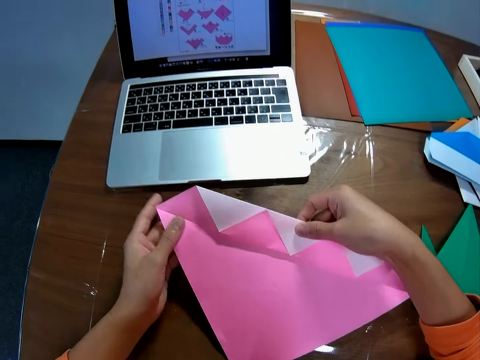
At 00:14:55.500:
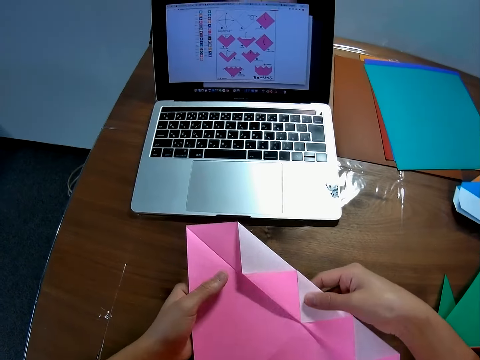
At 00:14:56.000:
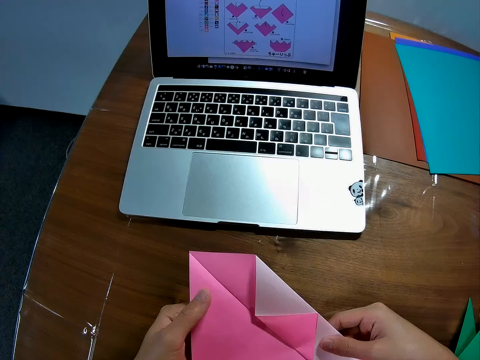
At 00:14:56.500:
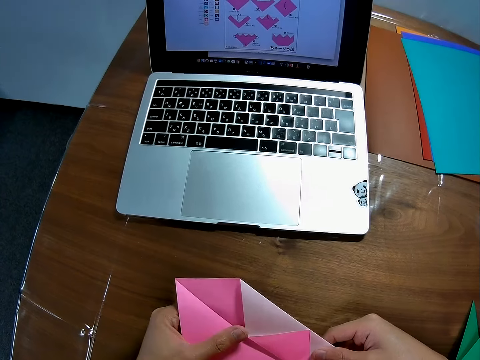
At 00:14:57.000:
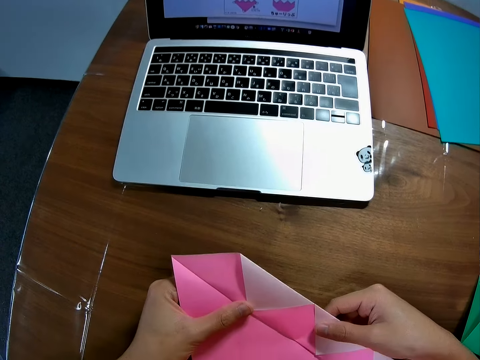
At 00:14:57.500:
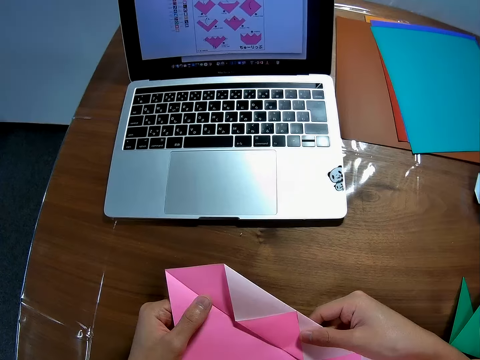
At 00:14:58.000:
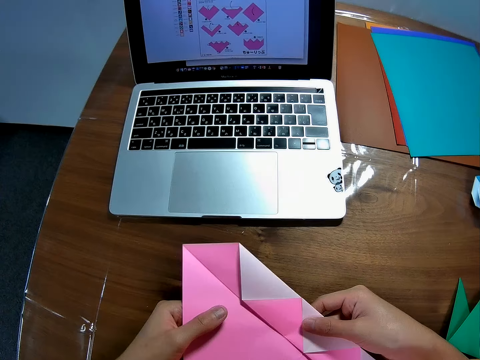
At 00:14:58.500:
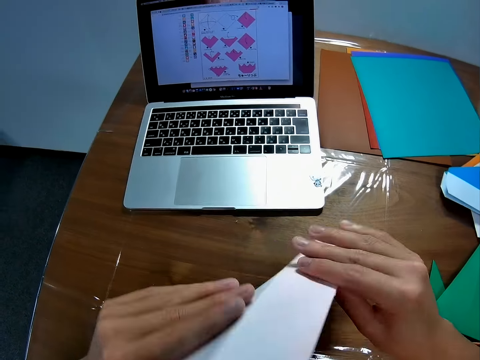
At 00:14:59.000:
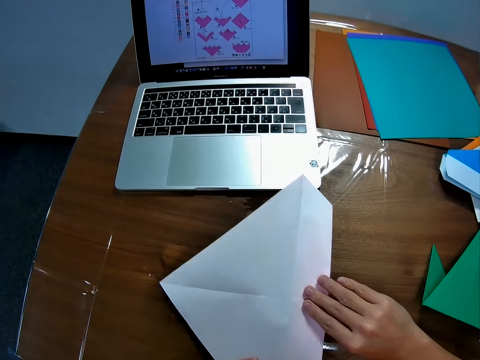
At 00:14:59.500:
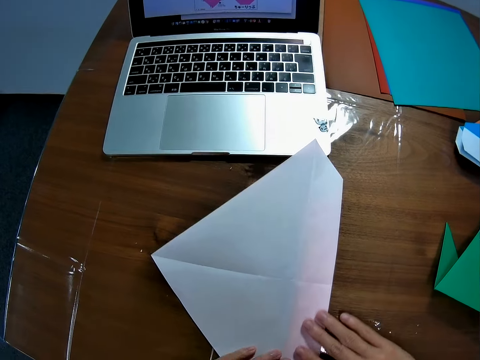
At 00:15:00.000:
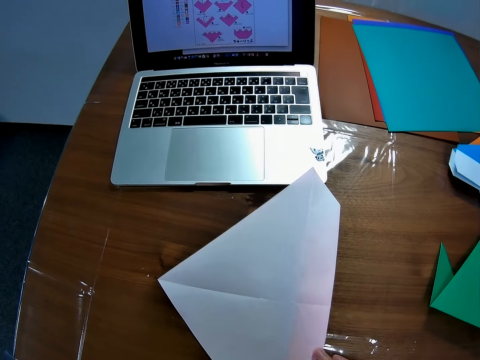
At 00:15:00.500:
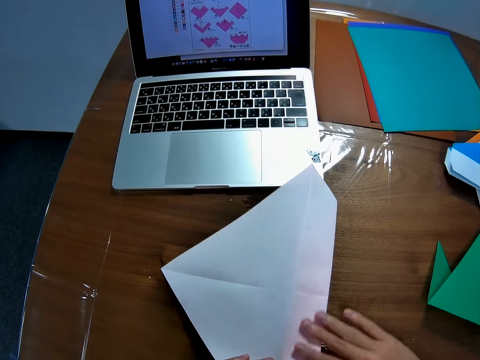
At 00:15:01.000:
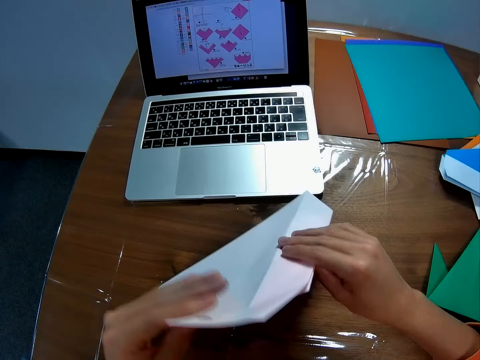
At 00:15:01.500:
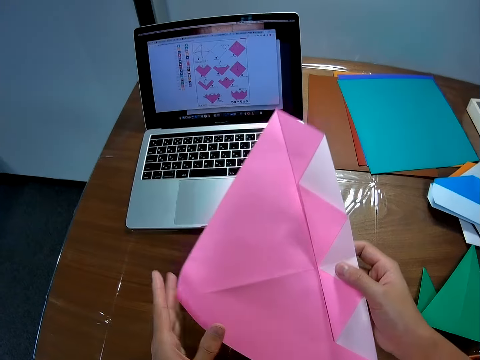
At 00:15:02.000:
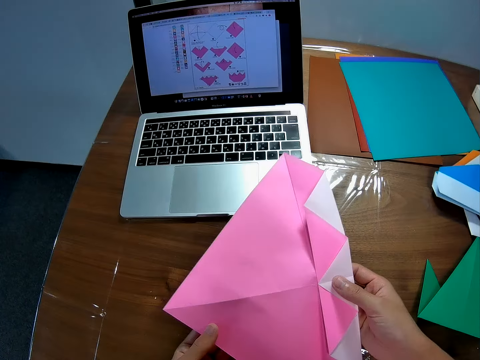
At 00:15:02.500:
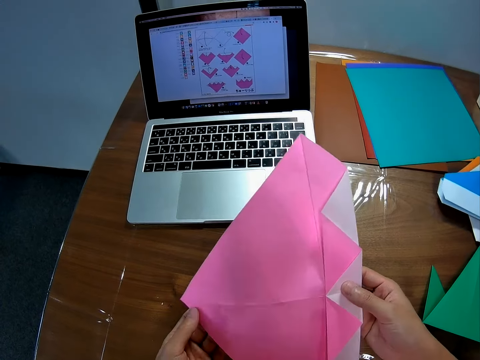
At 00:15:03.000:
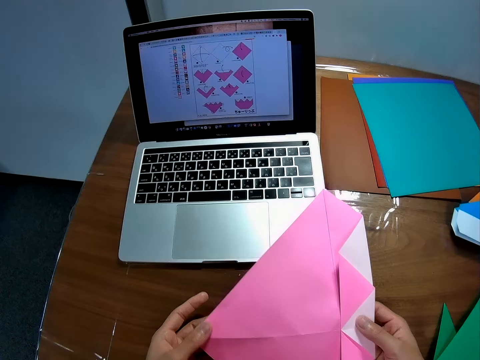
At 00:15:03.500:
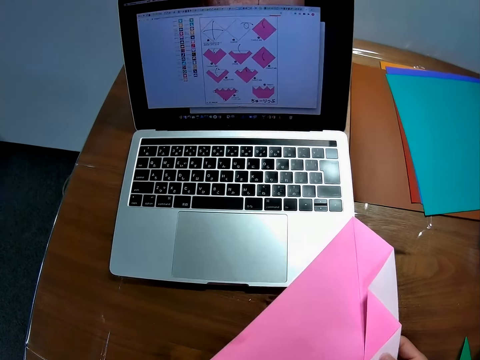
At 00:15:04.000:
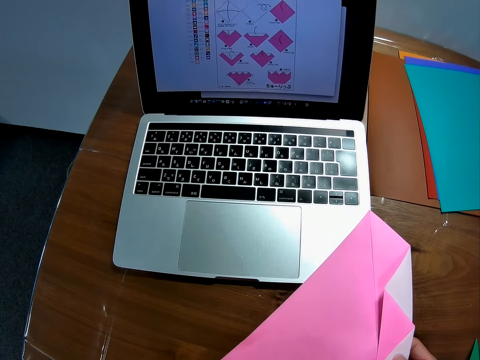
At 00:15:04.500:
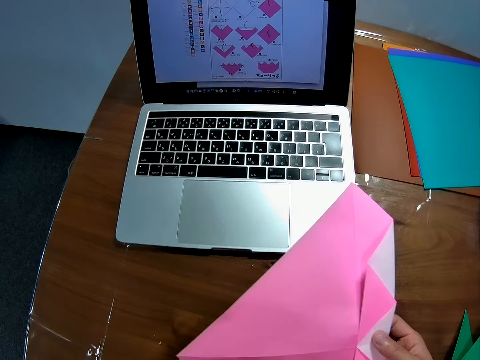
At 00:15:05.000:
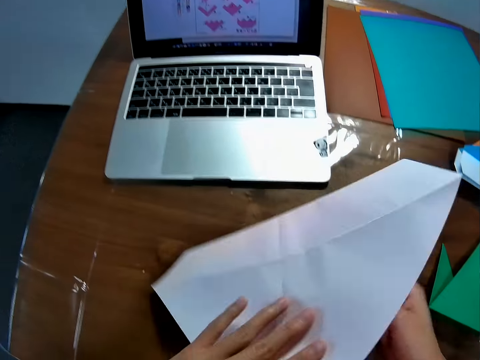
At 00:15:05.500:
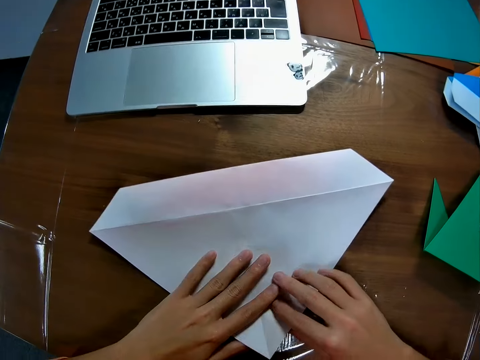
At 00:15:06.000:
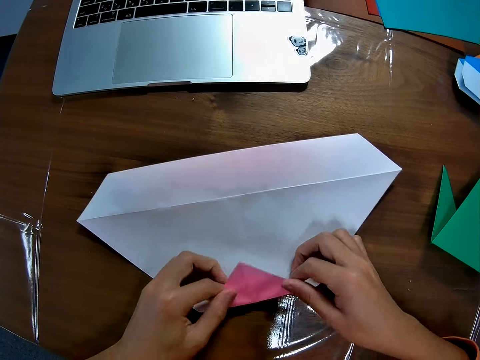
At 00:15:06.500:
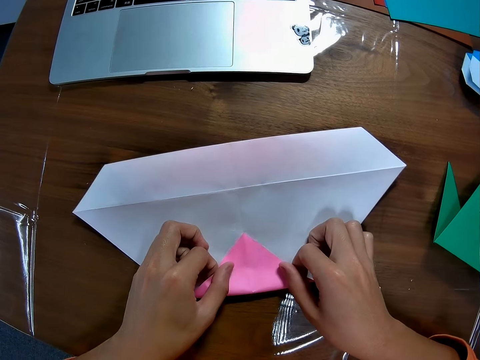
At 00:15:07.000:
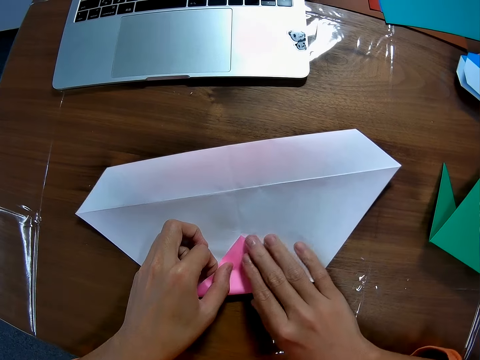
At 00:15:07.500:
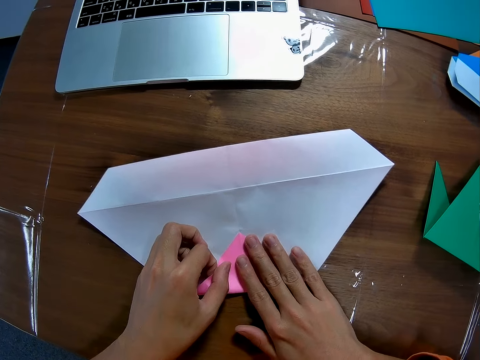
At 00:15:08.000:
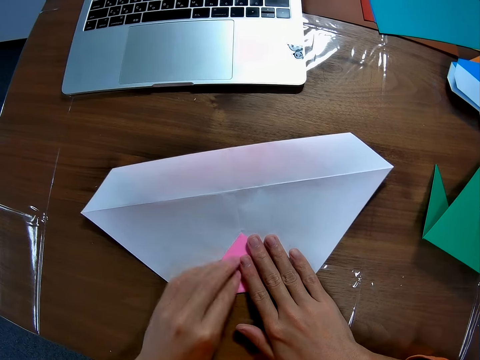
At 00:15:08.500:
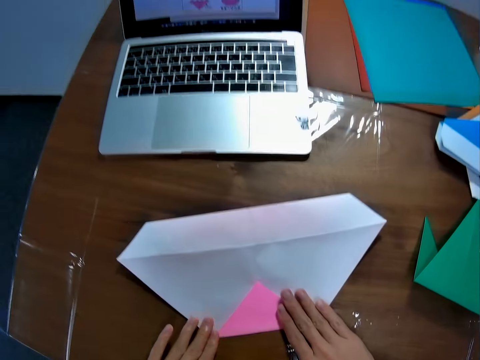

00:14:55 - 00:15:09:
The camera wearer inspects the pink paper with his hands. He puts the paper on the table with his hands. He flips the kraft paper and folds the kraft paper. He picks up the pink paper on the table with his hands. He inspects the pink paper with his hands. He flips the kraft paper. He puts the pink paper on the table with his hands. He folds the pink paper with his hands.

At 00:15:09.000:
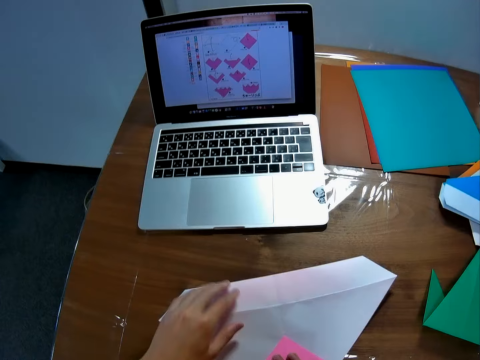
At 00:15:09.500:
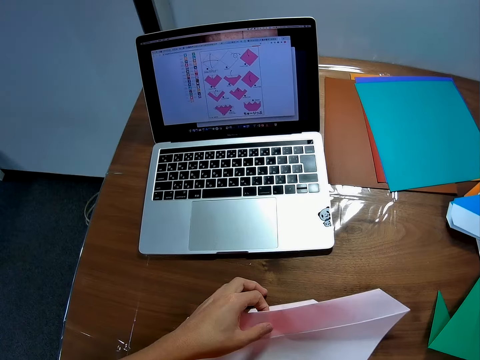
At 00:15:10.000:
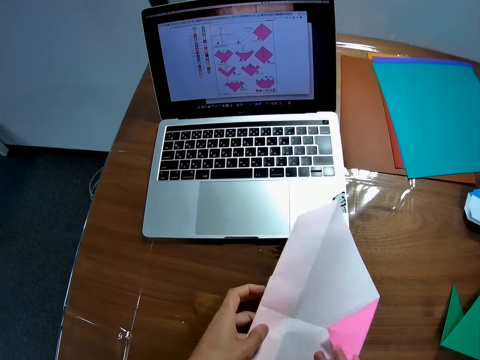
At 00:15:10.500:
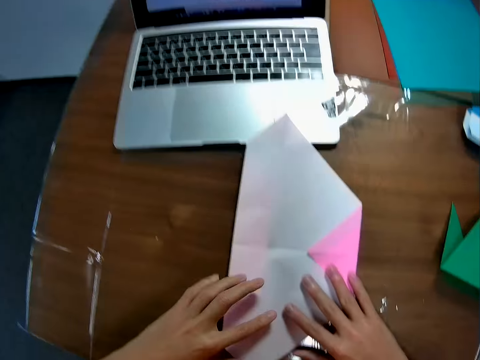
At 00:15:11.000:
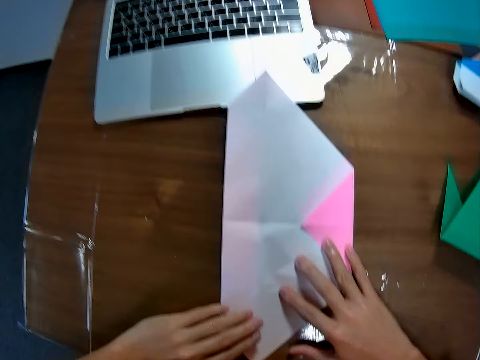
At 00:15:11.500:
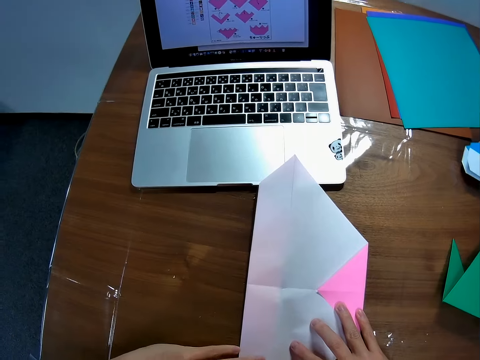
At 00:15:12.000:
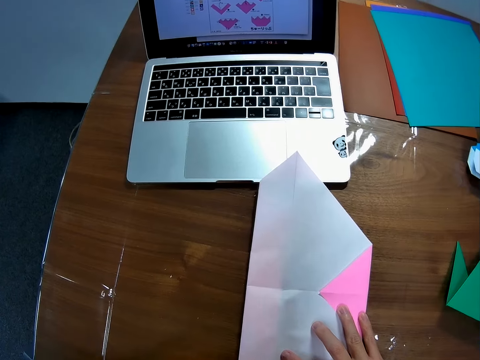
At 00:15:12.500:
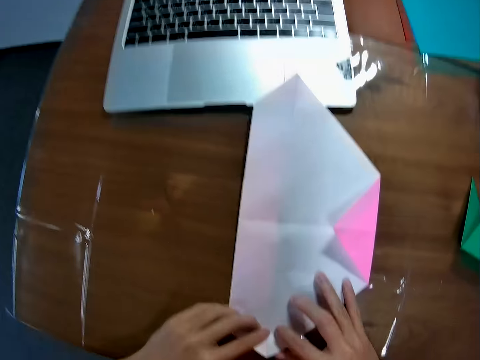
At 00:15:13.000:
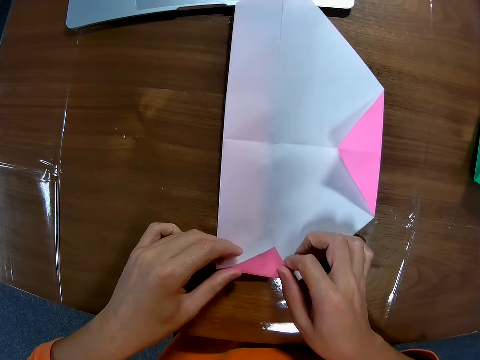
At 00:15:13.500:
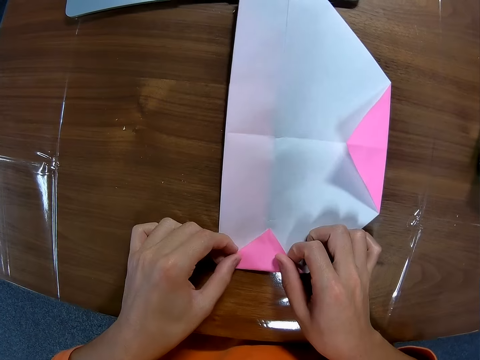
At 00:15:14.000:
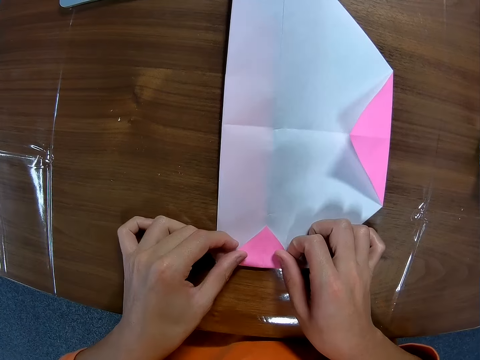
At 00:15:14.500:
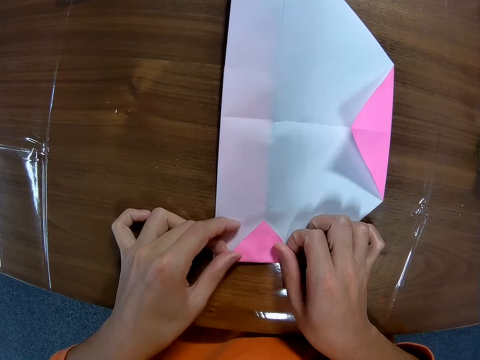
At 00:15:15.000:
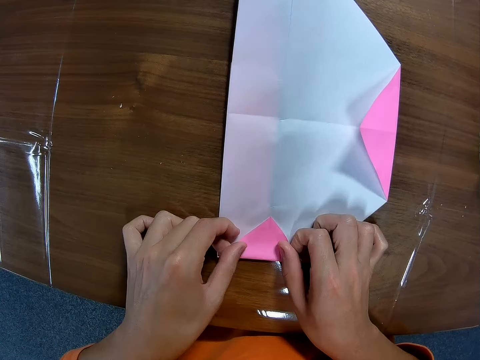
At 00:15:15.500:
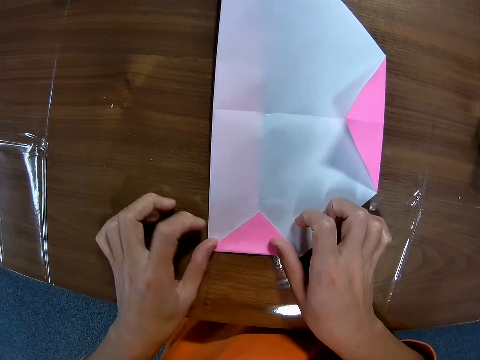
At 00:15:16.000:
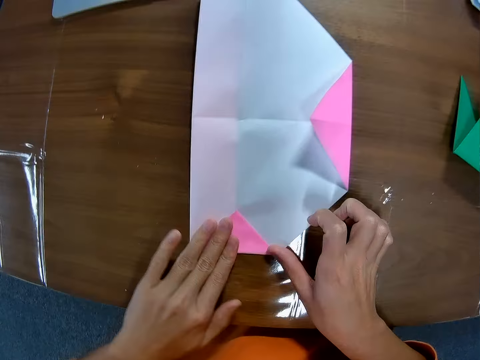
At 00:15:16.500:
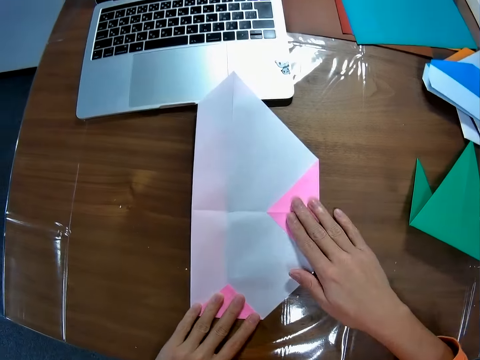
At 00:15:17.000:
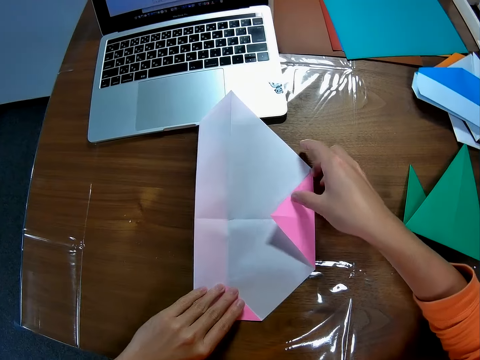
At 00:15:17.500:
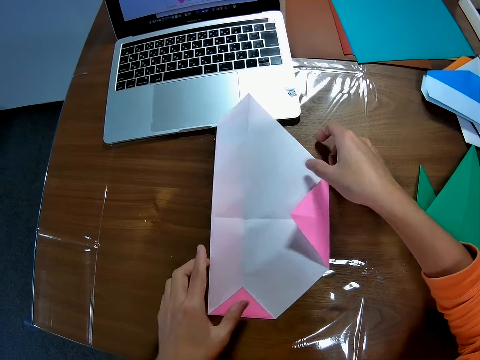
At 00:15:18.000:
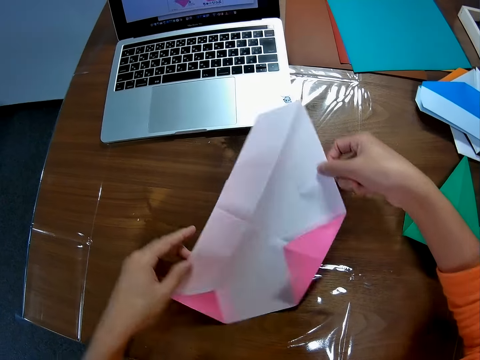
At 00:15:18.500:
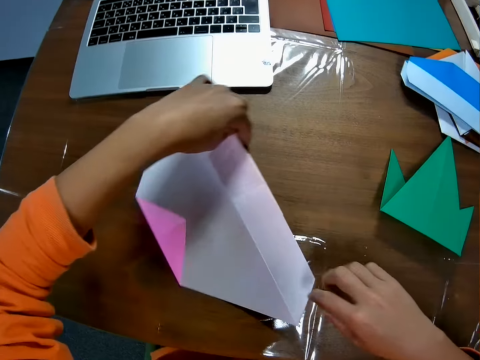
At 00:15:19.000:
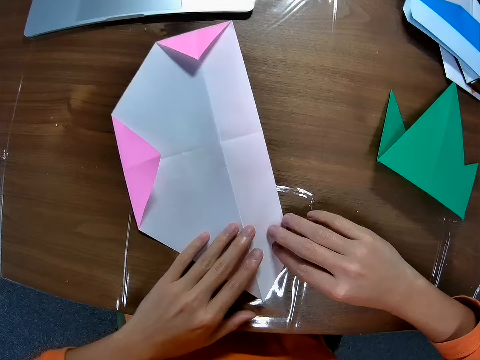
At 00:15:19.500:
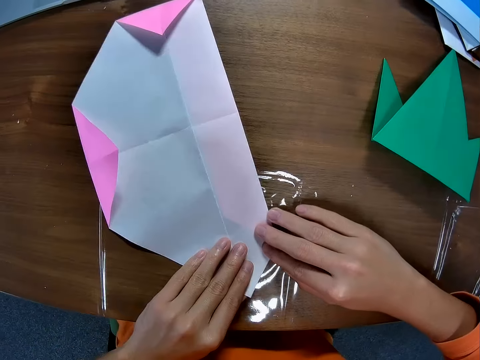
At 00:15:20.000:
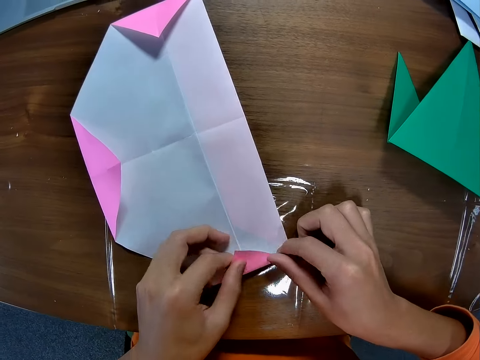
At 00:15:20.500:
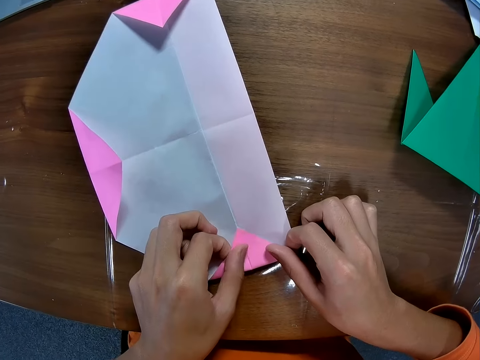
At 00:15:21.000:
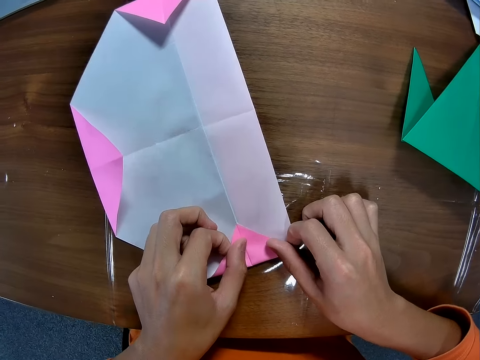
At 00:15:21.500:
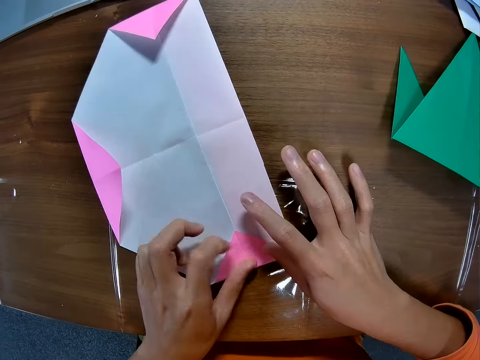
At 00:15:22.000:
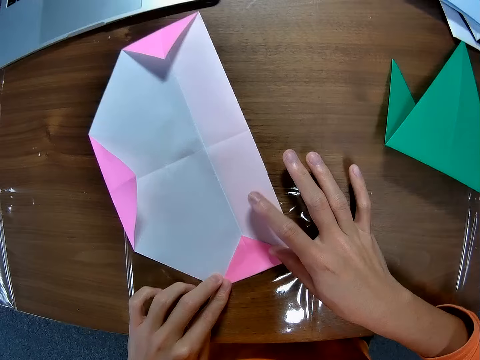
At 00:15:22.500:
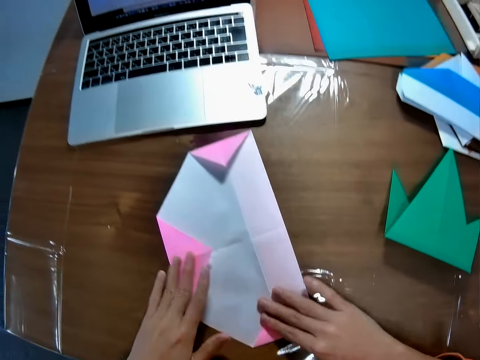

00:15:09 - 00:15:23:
The camera wearer adjusts the pink paper on the table with his hands. He folds the pink paper with his hands. He adjusts the pink paper on the table with his hands. He folds the pink paper with his hands.
